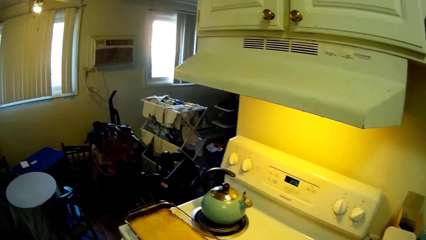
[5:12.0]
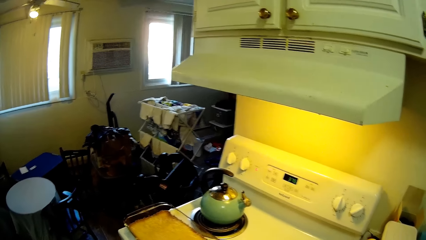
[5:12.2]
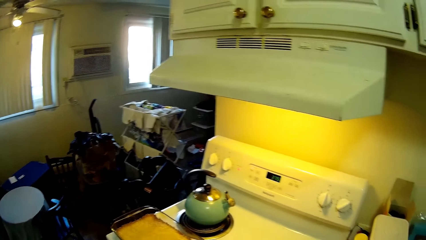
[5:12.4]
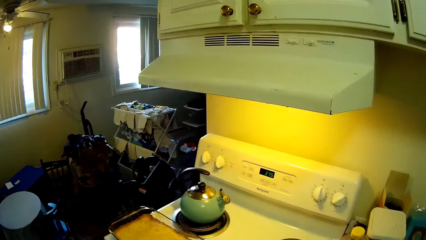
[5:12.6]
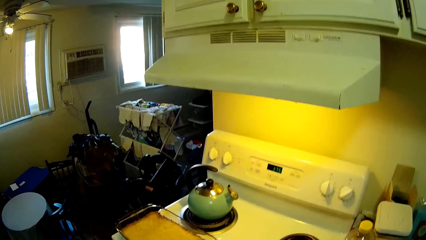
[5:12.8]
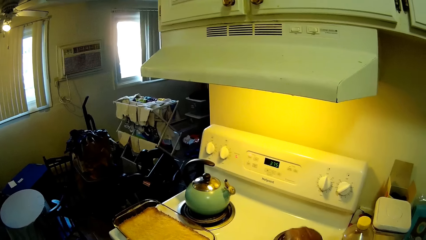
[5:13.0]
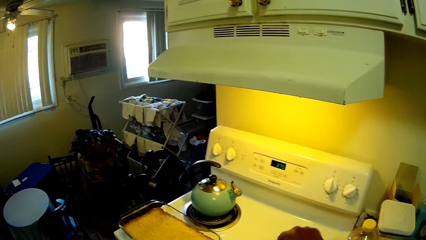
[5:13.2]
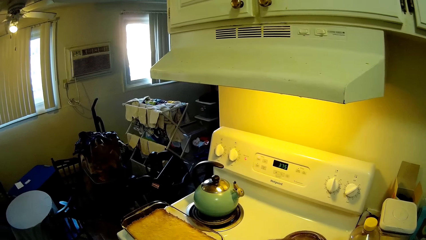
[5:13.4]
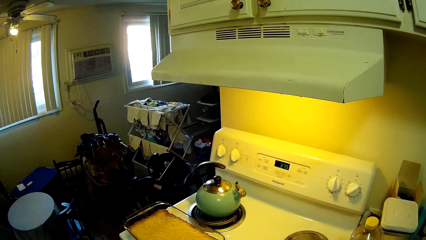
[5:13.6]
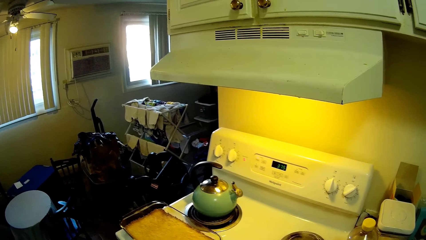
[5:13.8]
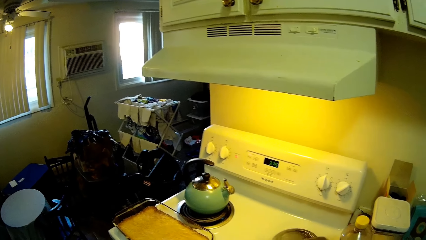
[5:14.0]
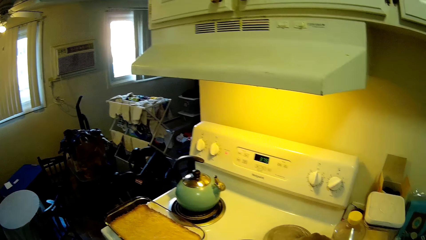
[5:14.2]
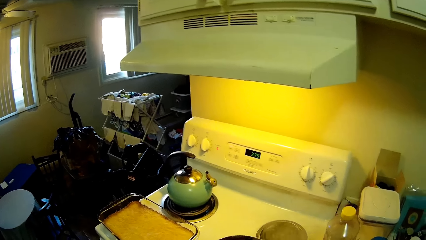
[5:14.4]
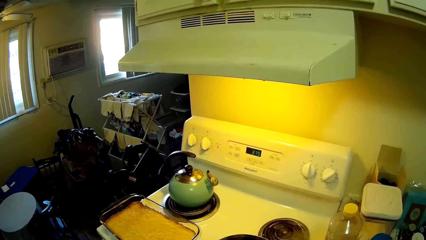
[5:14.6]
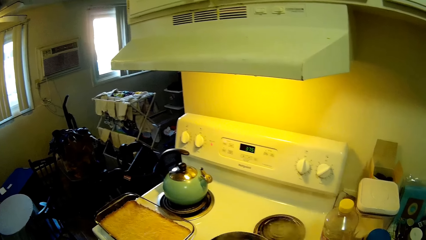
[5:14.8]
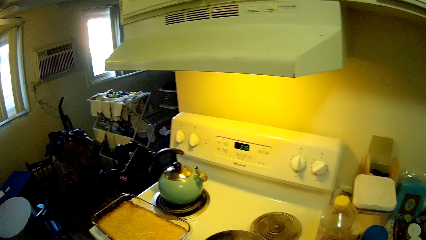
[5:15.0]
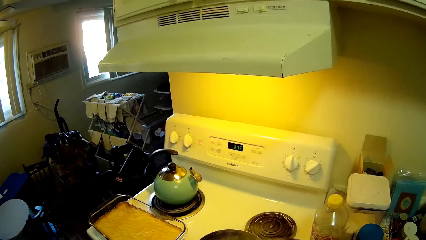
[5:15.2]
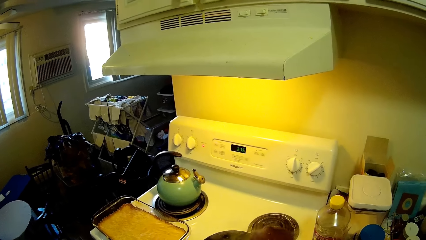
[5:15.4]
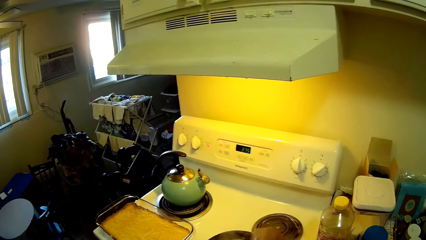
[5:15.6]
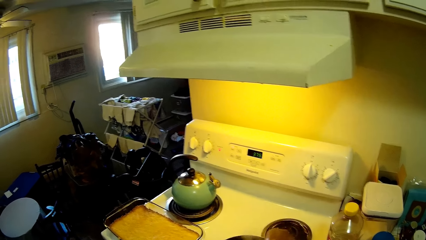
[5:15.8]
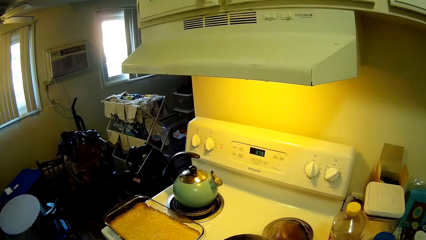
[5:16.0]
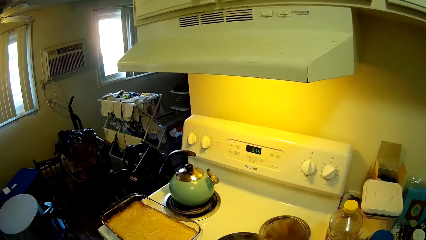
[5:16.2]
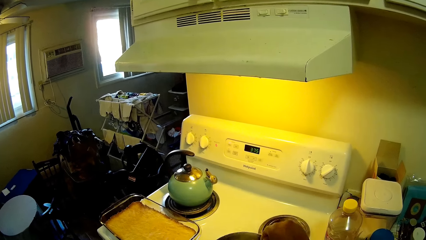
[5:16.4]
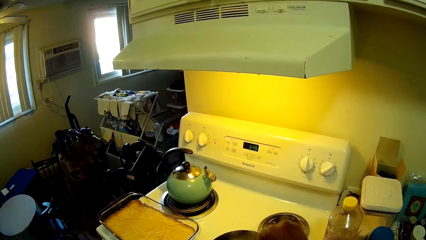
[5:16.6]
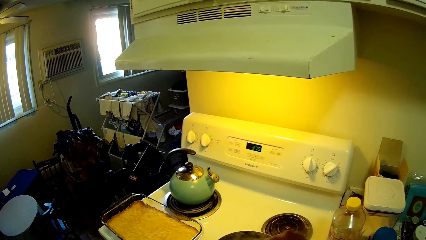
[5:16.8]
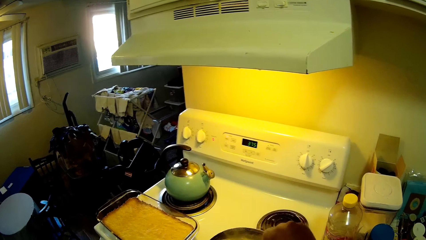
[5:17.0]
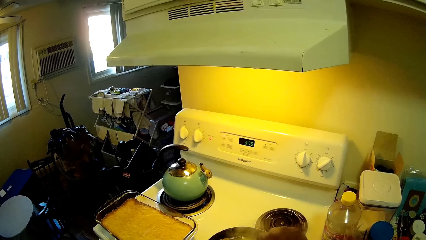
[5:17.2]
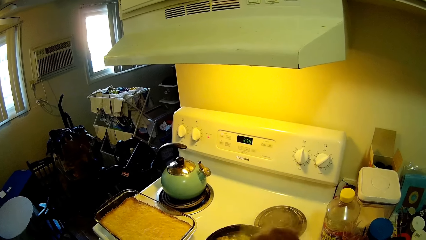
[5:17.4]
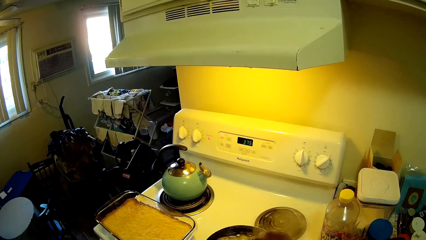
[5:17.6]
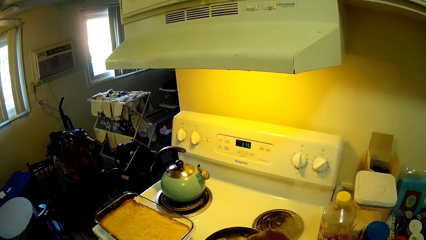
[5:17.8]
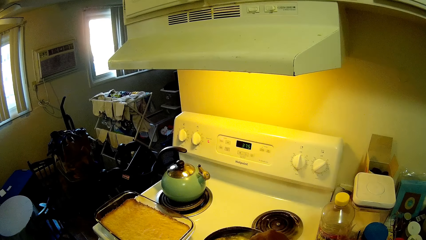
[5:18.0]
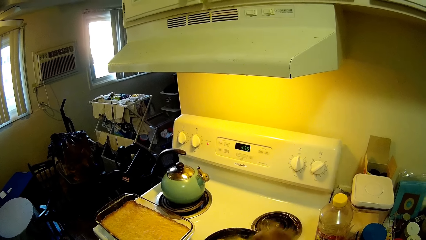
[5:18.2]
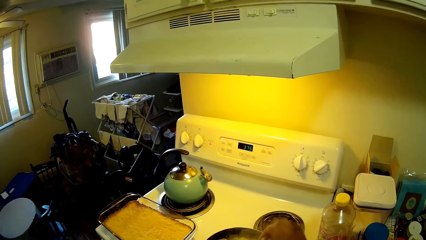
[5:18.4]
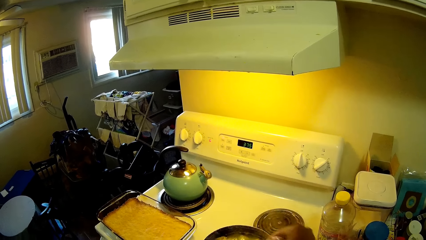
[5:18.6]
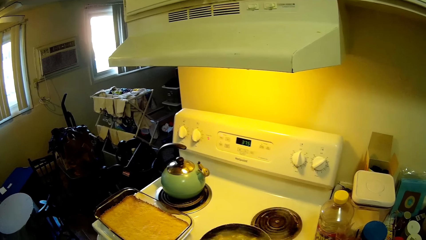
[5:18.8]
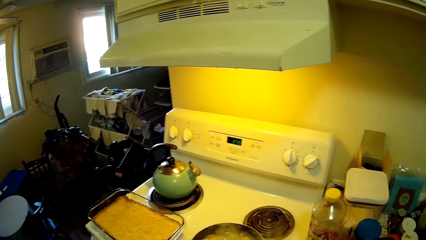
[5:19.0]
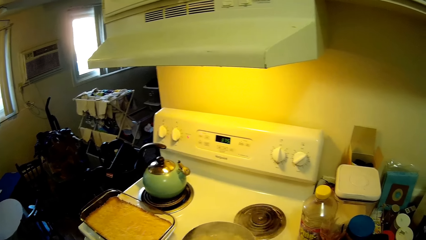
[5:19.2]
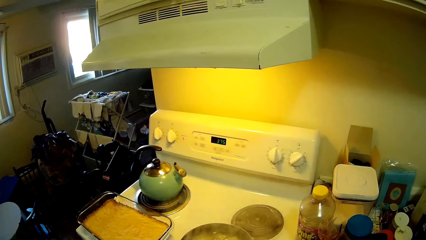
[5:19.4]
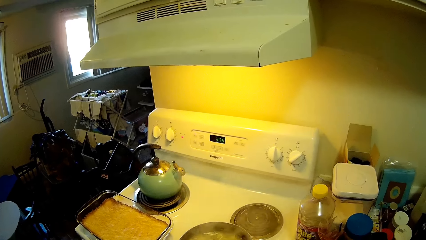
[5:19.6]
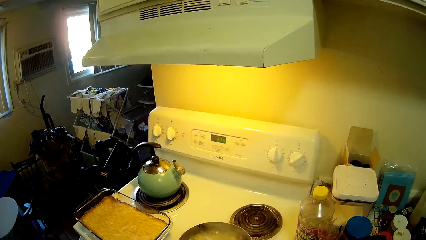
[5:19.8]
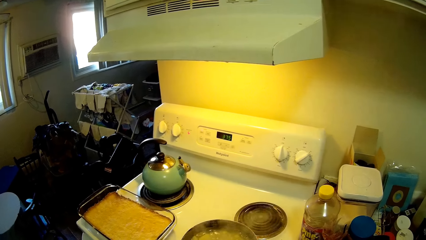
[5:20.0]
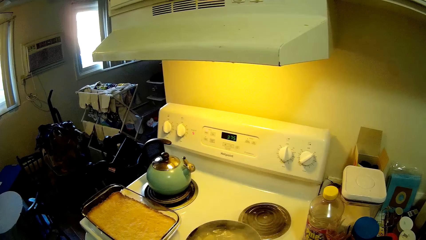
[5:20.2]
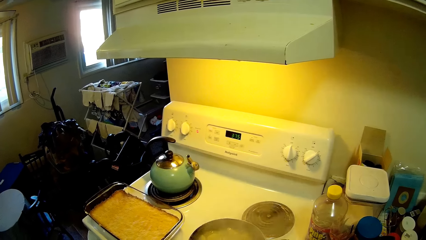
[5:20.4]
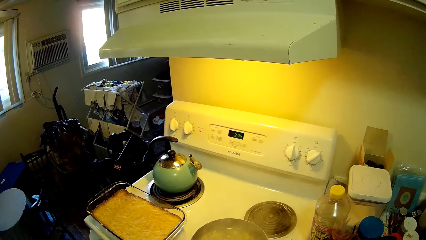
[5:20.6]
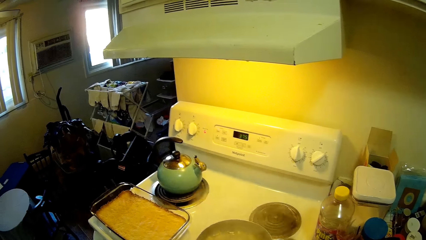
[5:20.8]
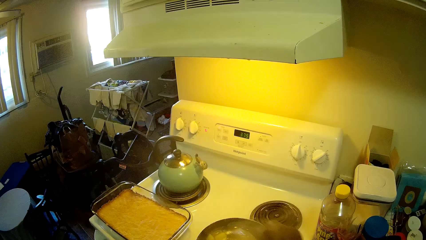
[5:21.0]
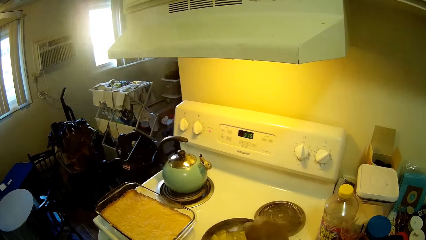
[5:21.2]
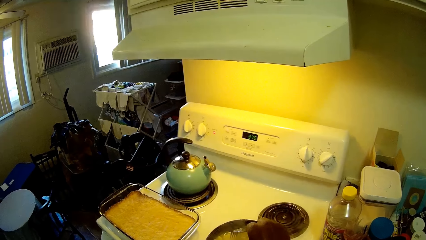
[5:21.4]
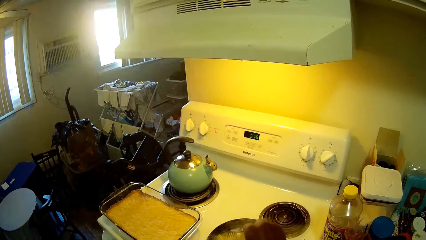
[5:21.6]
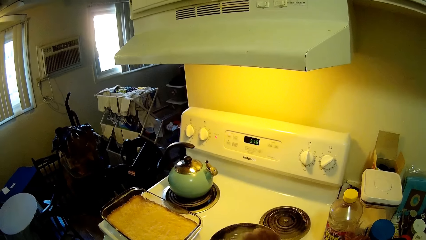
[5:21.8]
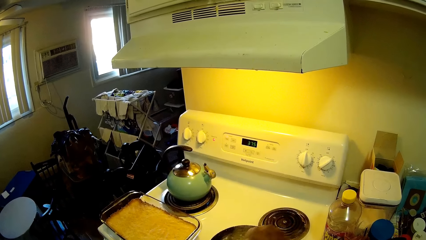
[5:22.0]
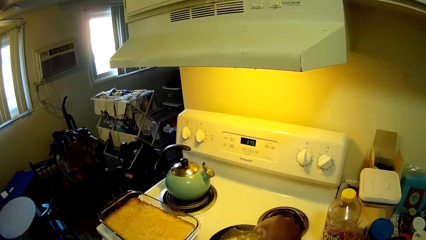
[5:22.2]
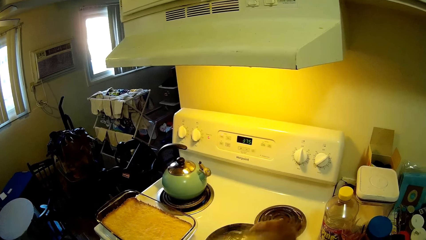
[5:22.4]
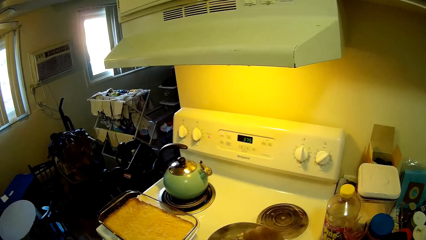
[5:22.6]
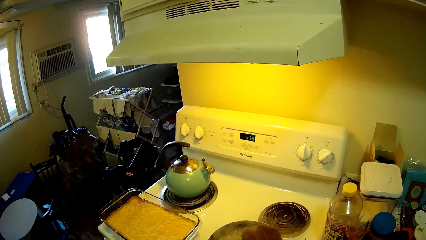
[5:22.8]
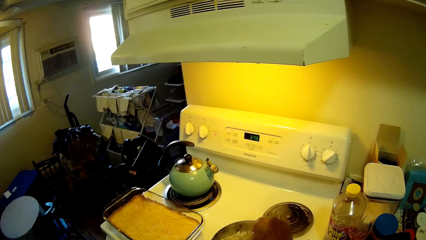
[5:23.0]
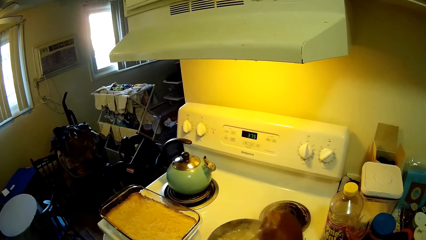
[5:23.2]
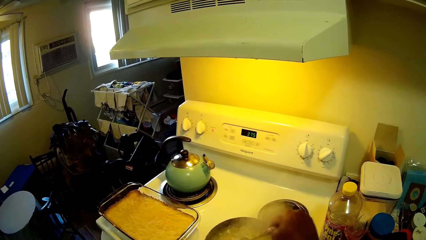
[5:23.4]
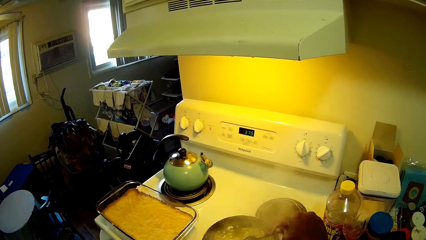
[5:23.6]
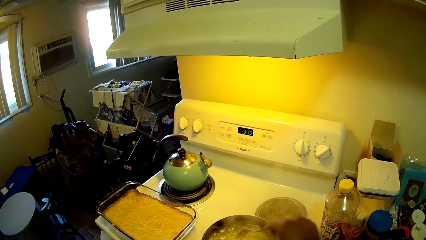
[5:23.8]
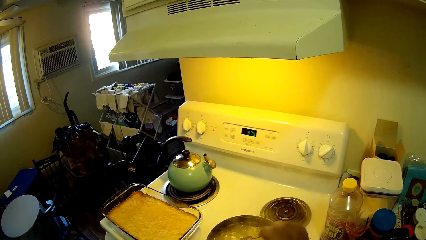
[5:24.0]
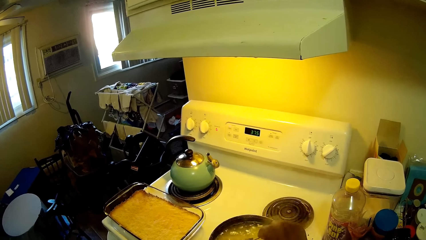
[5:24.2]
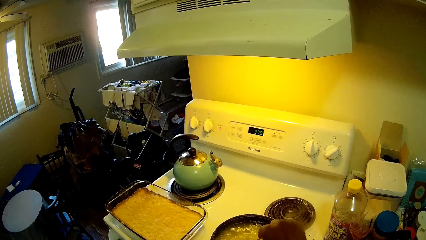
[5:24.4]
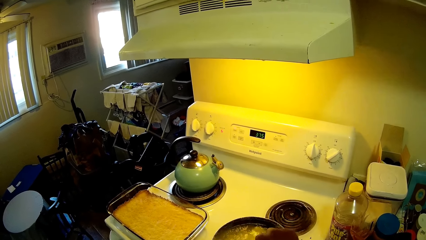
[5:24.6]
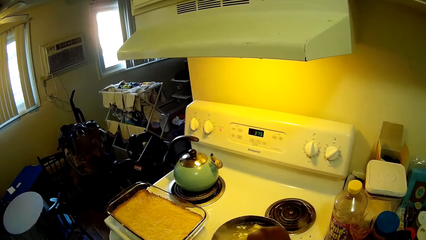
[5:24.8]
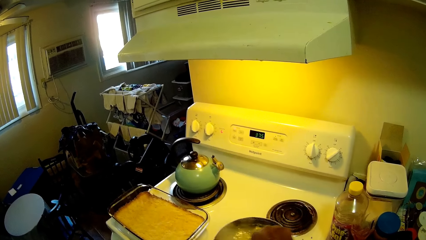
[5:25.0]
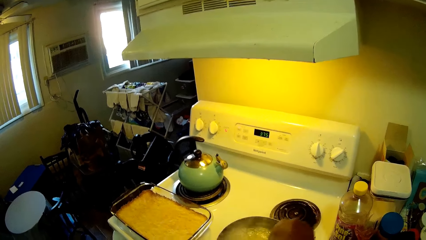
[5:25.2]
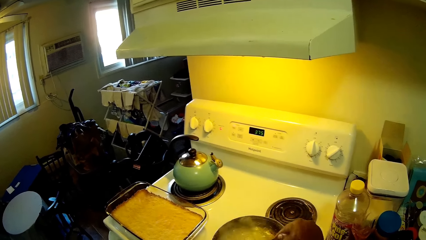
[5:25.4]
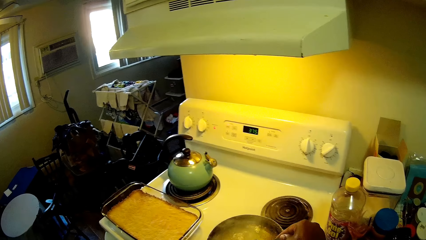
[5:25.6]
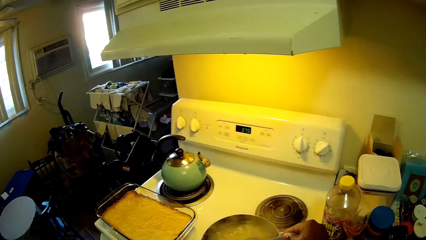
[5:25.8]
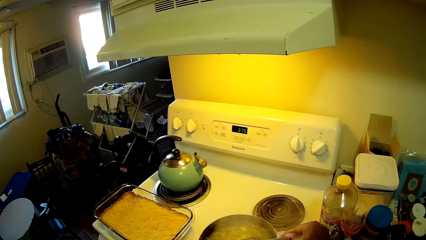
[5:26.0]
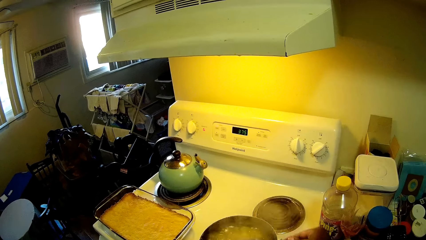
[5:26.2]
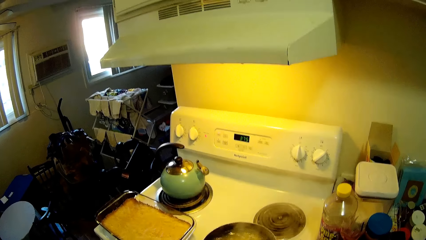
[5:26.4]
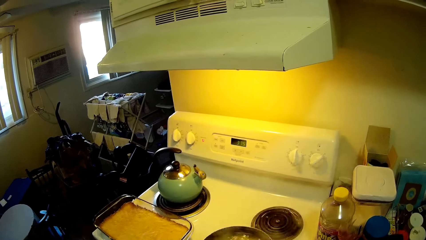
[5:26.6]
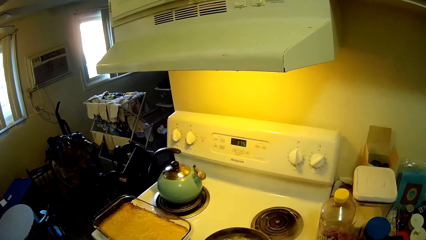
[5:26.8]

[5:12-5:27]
The camera wearer cooks food. She pokes the potato in the pot on the burner on the stove with the fork in her right hand.
